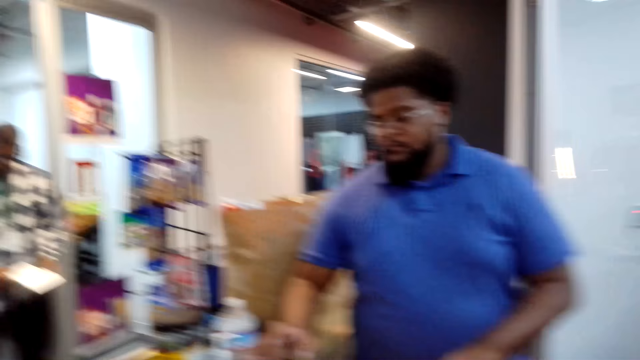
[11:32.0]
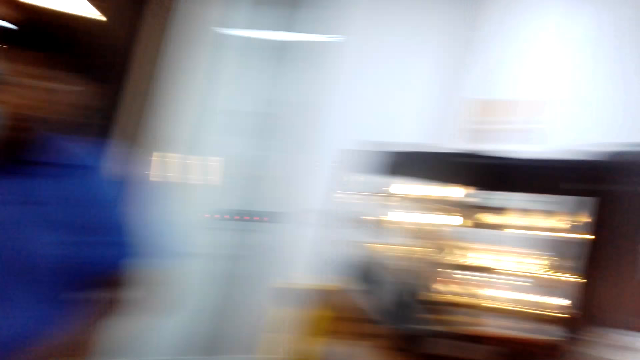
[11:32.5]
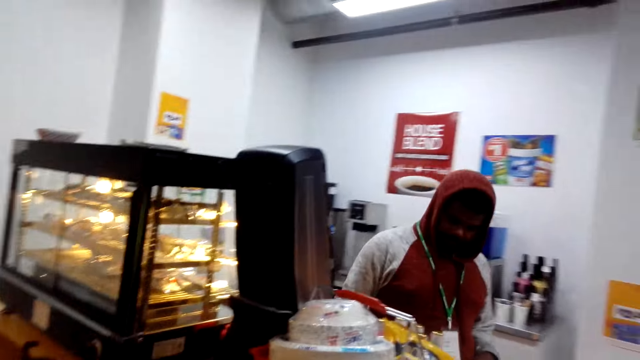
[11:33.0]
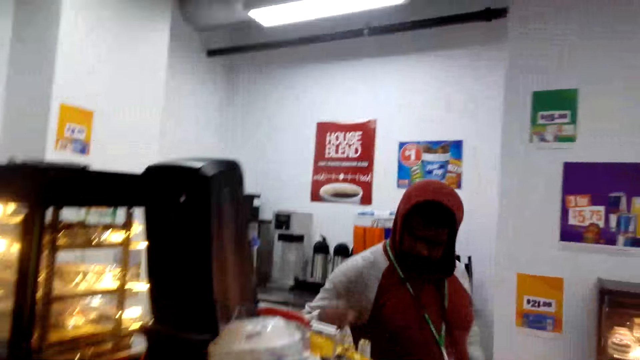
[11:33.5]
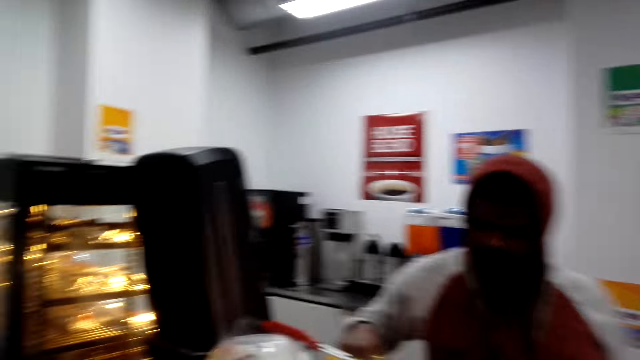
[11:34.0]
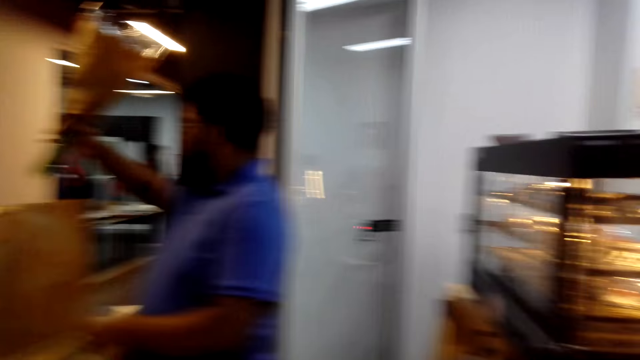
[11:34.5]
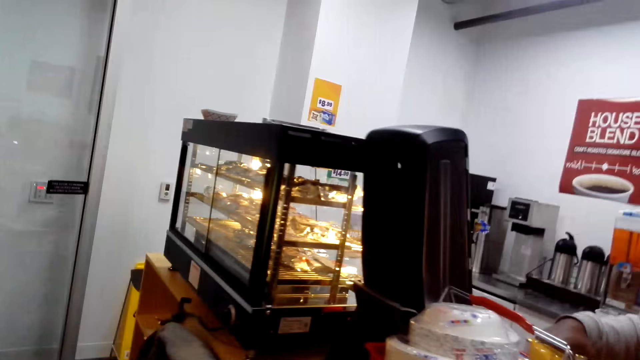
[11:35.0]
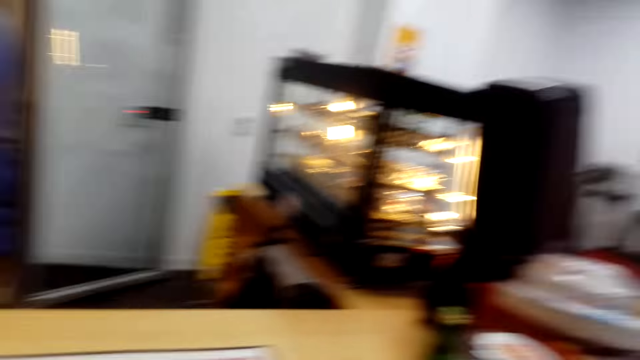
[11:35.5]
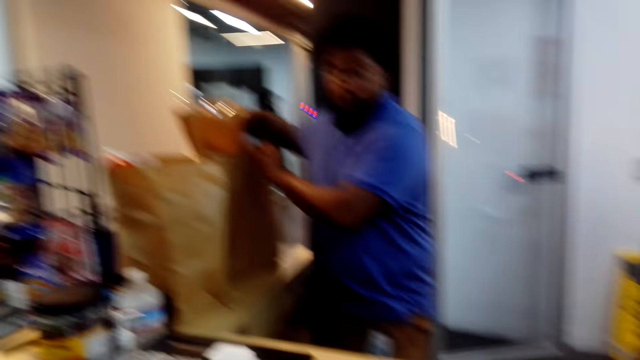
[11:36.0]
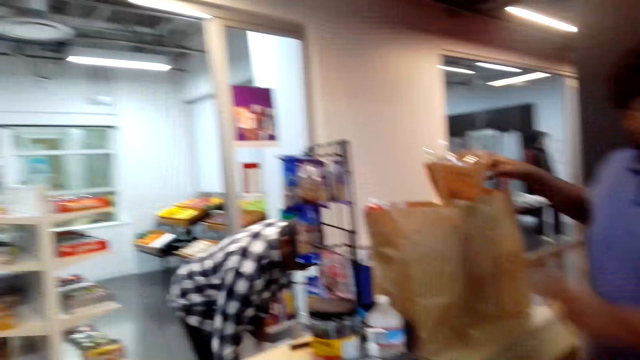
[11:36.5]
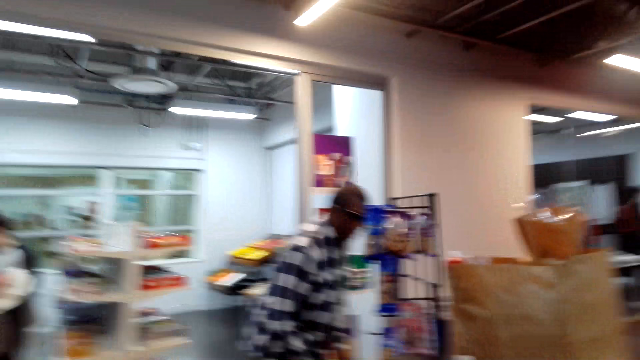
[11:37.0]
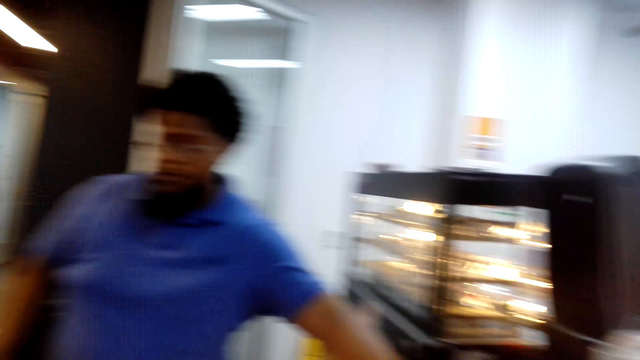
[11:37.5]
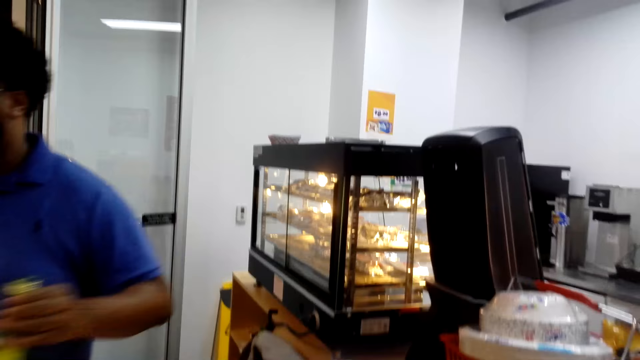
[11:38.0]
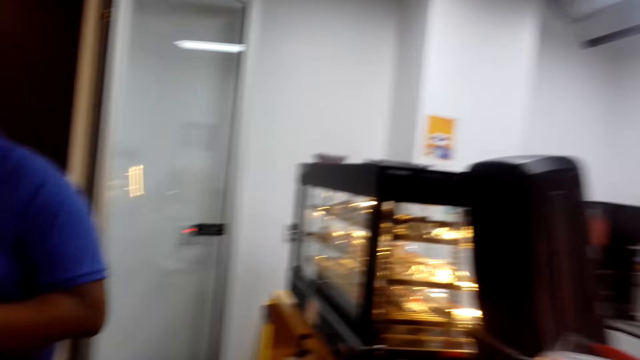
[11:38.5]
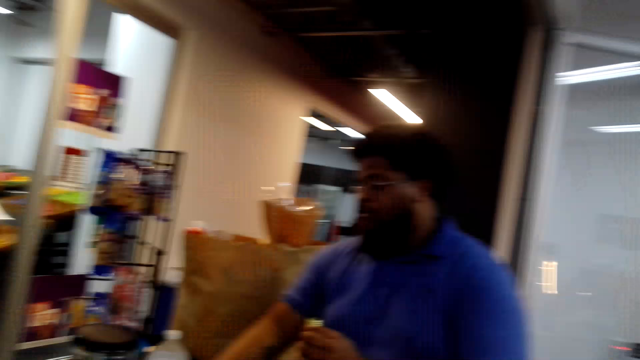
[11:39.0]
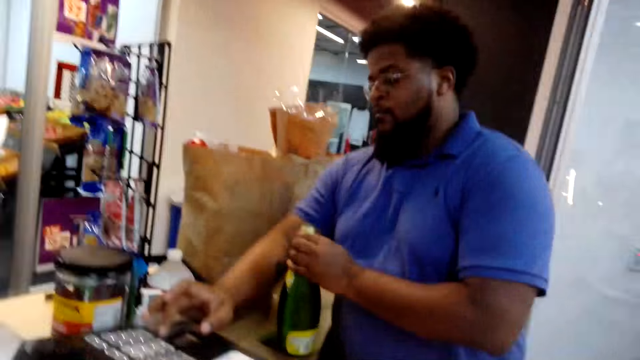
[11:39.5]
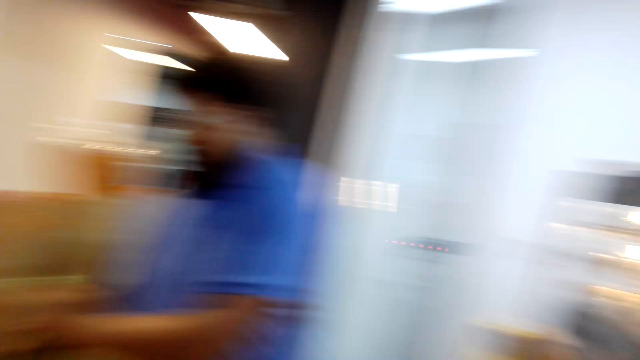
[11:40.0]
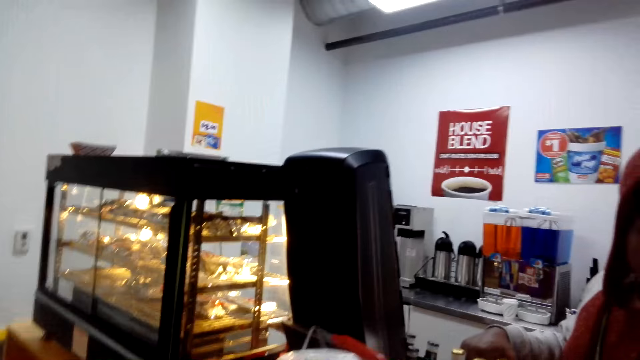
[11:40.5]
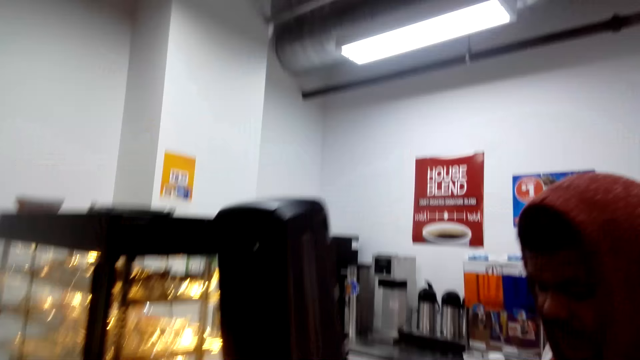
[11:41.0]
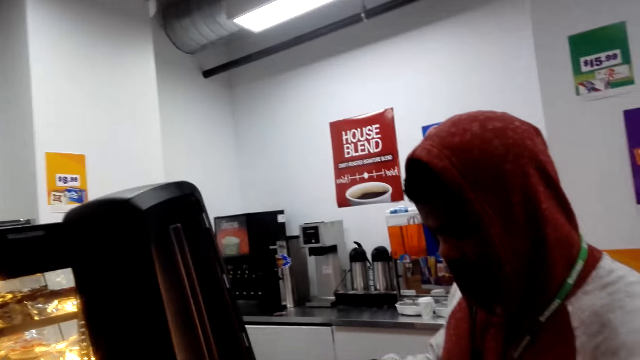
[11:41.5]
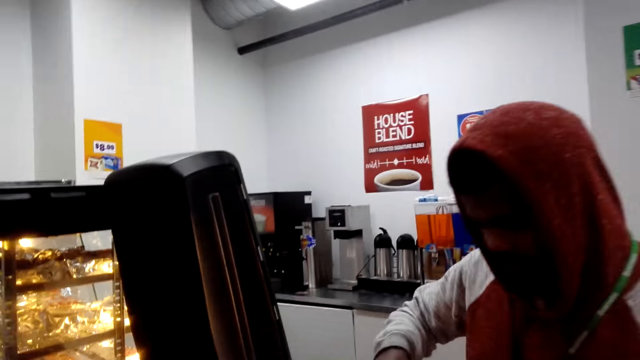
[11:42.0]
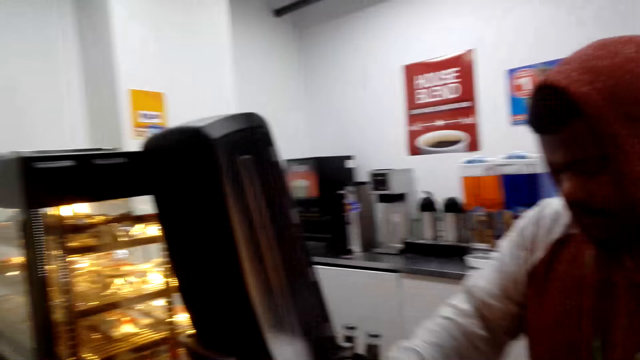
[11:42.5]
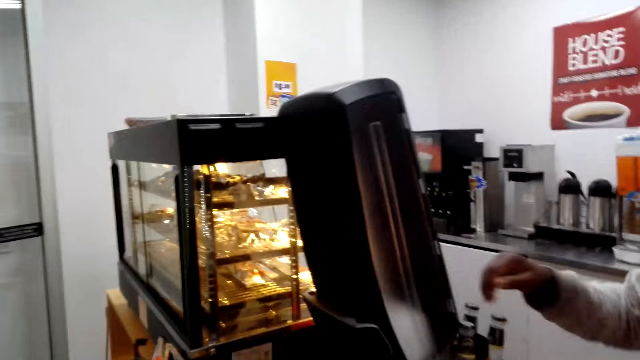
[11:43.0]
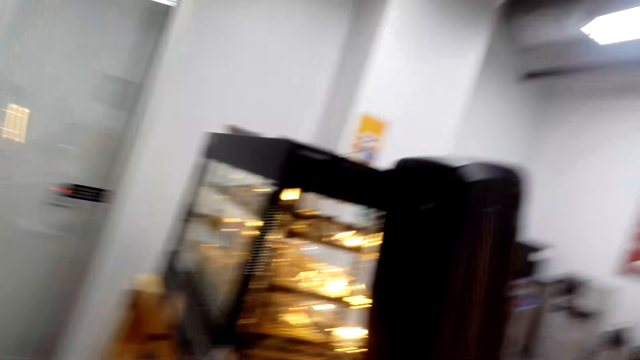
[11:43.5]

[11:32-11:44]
A man uses the cashier machine, walks around the shop and packages the flowers. The camera wearer looks around the shop, picks a bottle and totalizes the bottle. They look around the shop. Another man moves the beers.

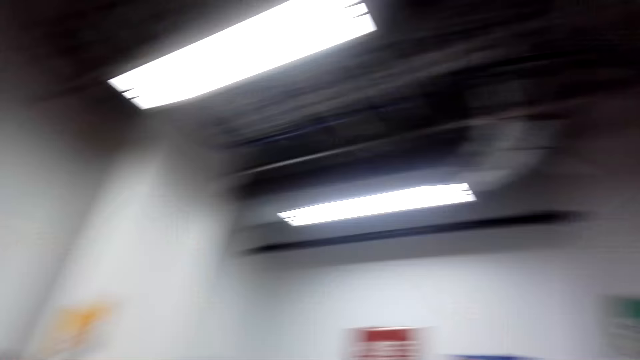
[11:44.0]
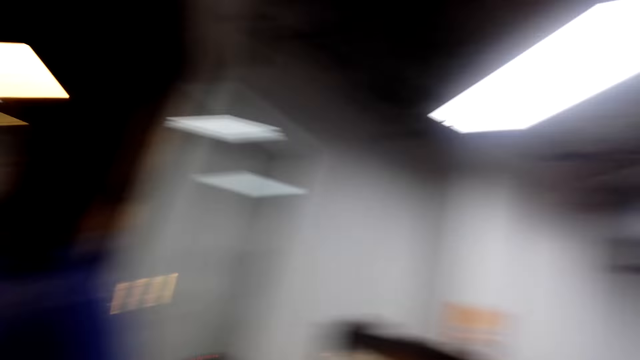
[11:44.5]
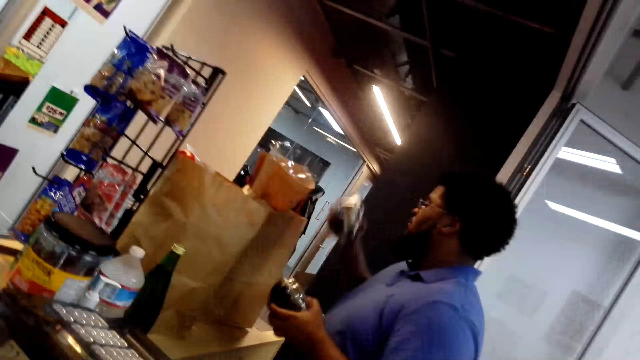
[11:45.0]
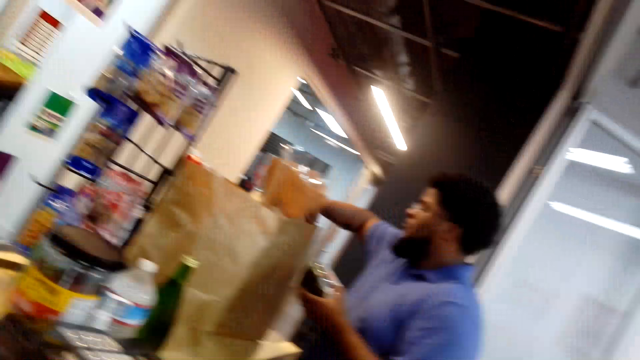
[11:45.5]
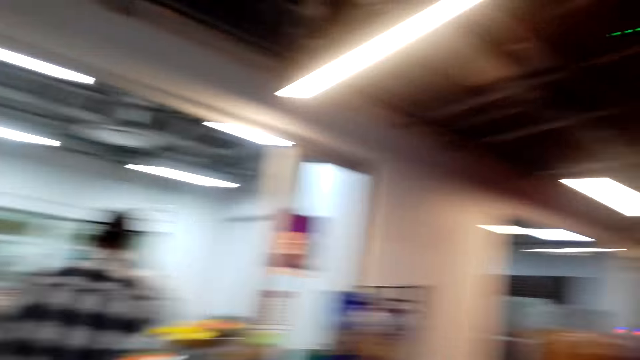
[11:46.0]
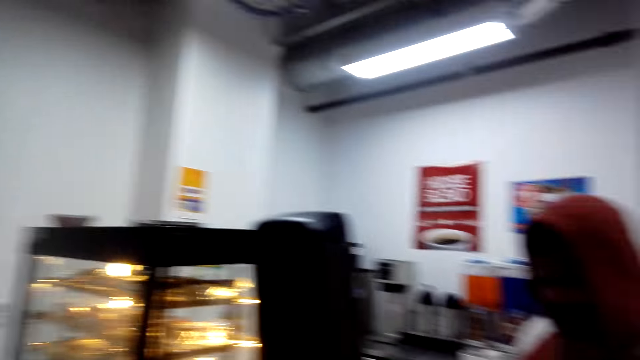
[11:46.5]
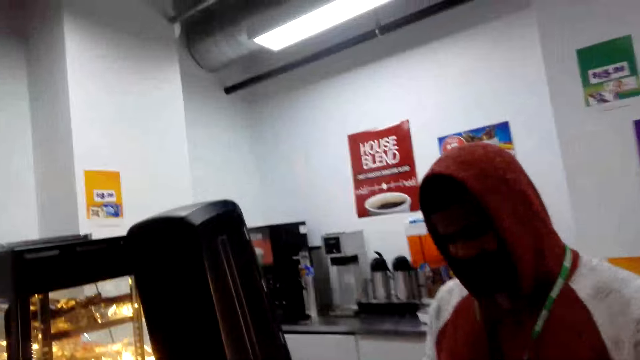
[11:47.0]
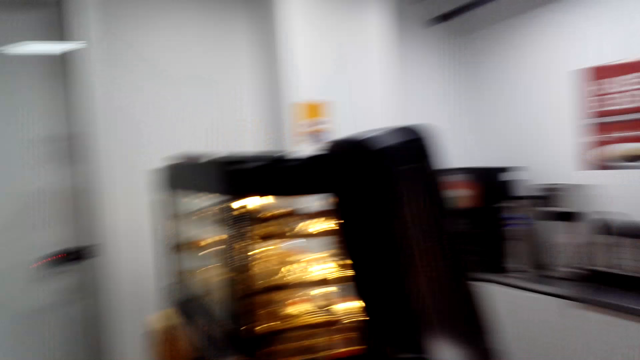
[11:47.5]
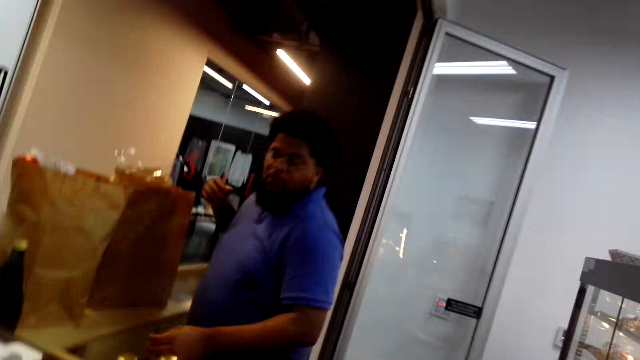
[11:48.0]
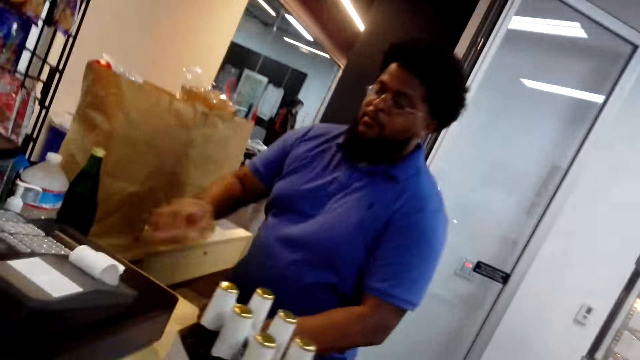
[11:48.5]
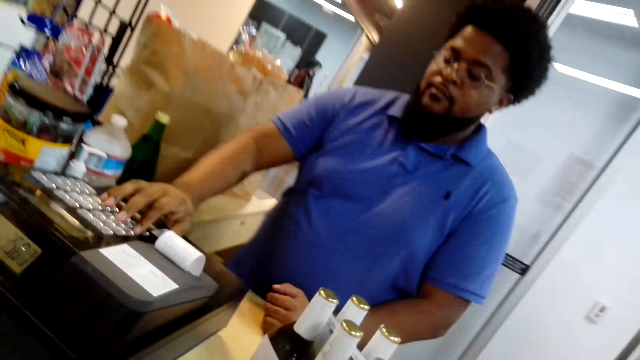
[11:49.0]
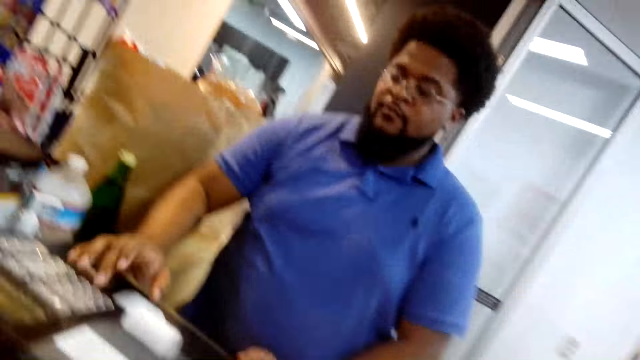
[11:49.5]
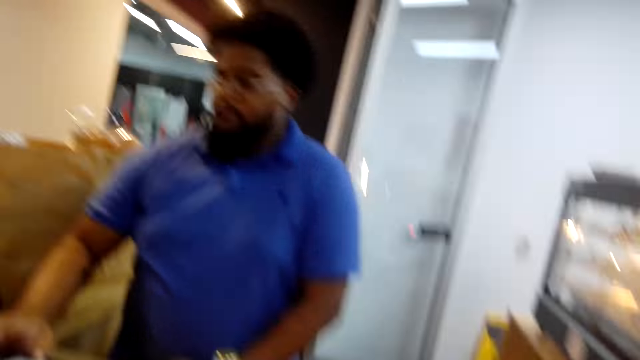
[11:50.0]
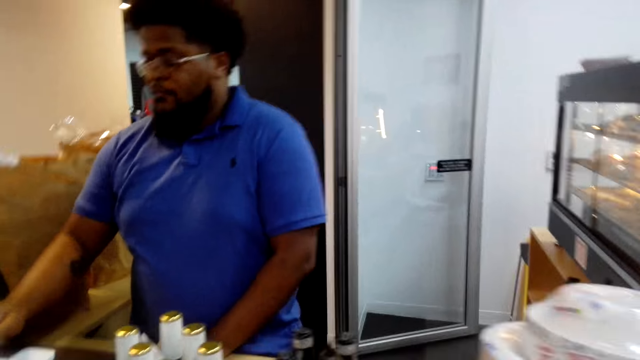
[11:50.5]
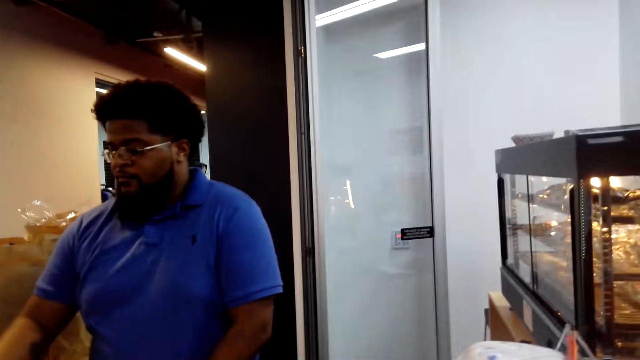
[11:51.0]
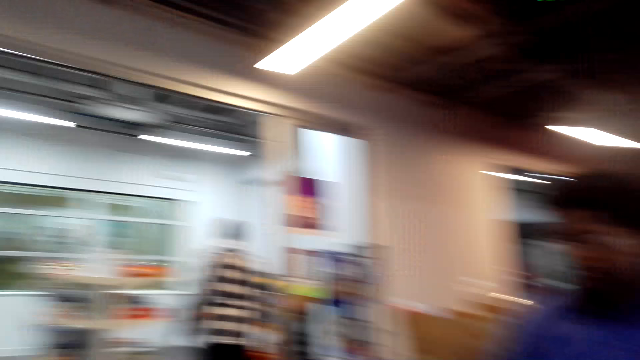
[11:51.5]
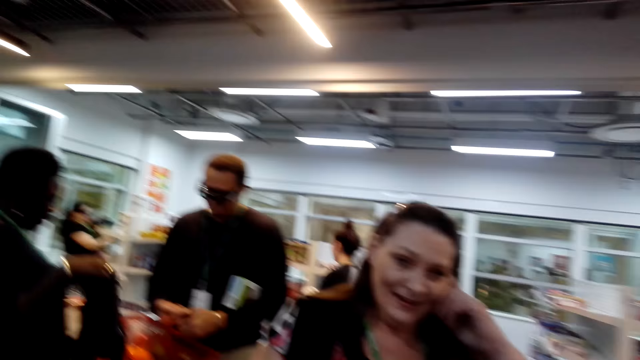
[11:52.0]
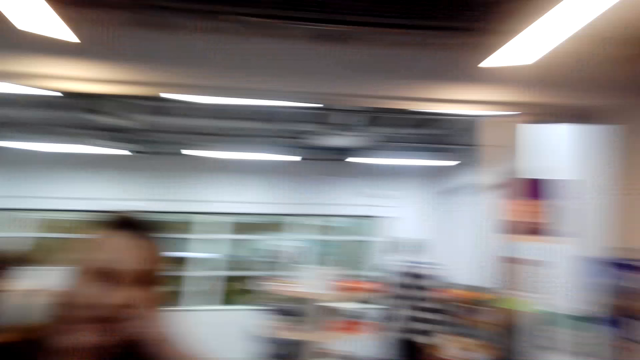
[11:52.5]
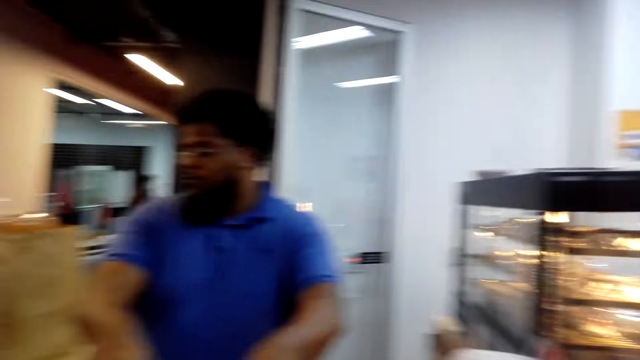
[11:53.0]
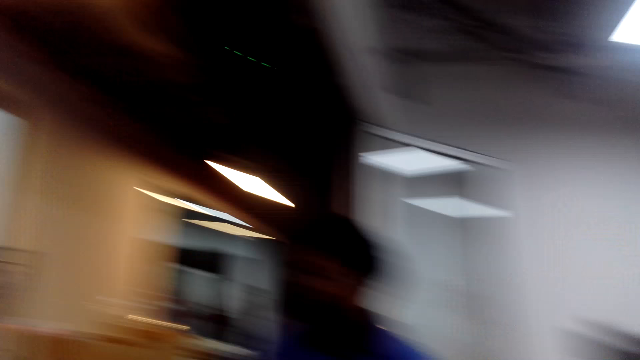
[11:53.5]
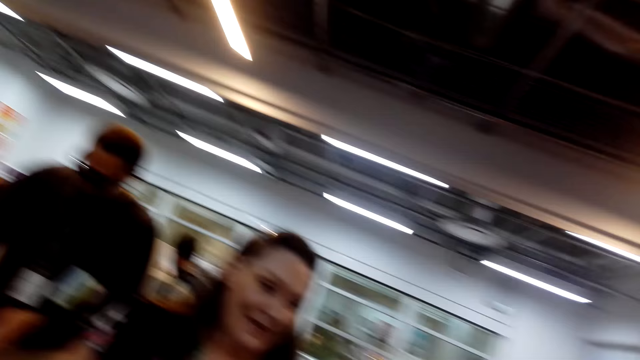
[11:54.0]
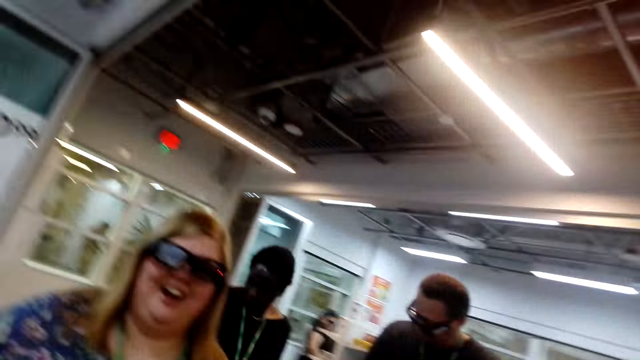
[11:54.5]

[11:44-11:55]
A man packs items. The camera wearer looks around the shop. Another man stands at the counter. The first man uses the cashier machine. The camera wearer converses with a woman. The first man packs items. The camera wearer converses with the woman.
